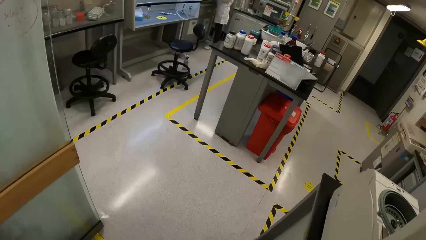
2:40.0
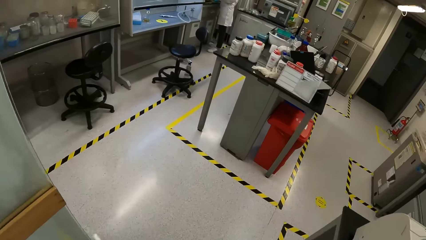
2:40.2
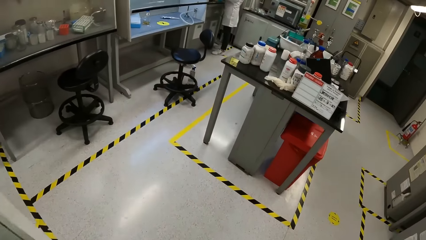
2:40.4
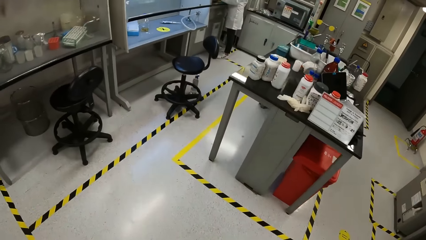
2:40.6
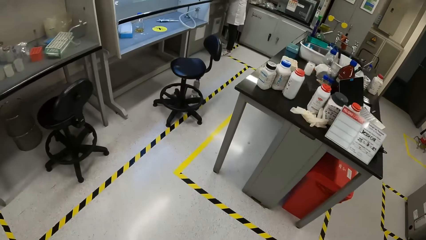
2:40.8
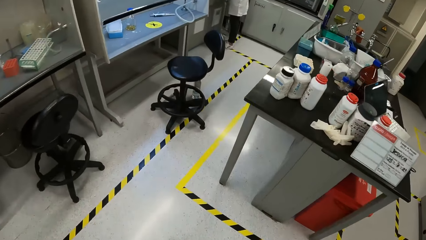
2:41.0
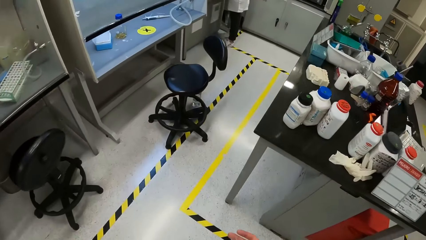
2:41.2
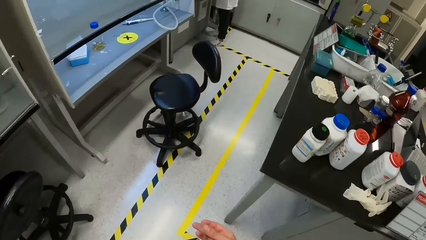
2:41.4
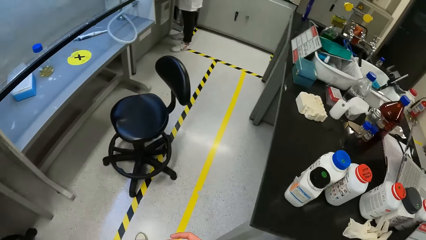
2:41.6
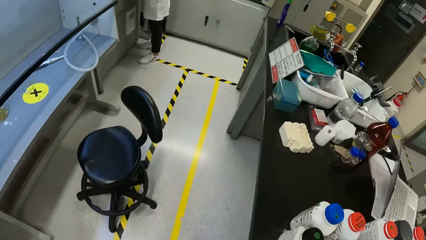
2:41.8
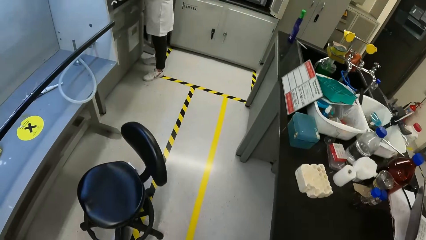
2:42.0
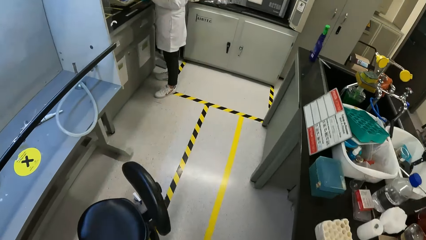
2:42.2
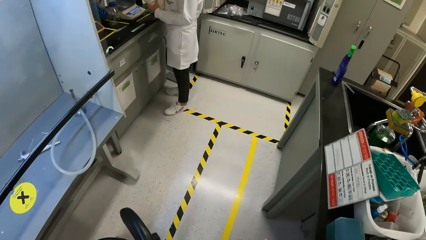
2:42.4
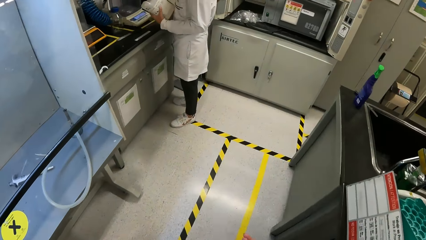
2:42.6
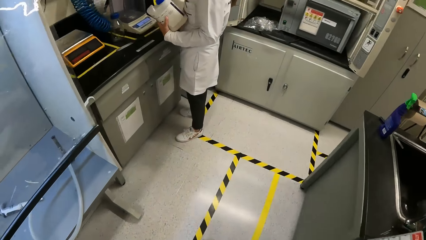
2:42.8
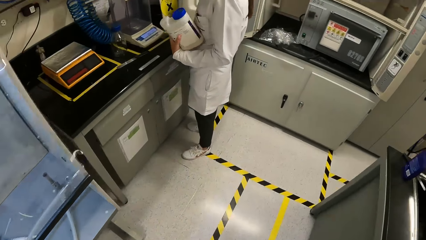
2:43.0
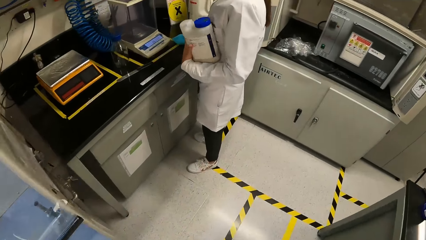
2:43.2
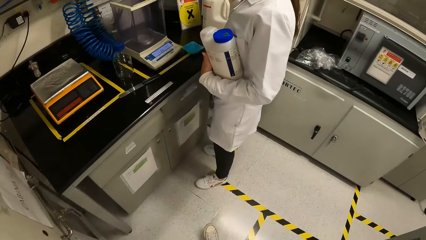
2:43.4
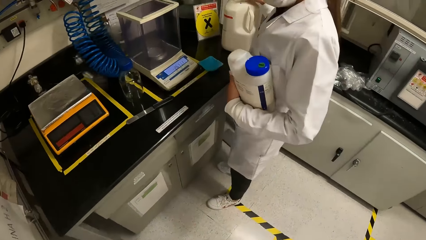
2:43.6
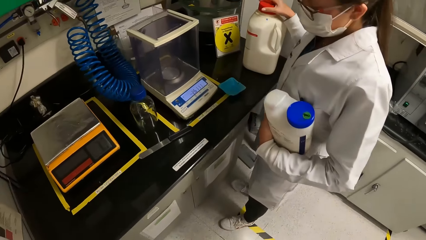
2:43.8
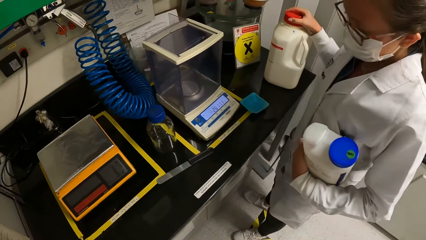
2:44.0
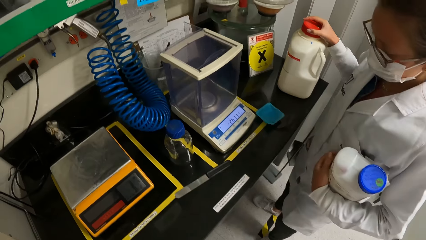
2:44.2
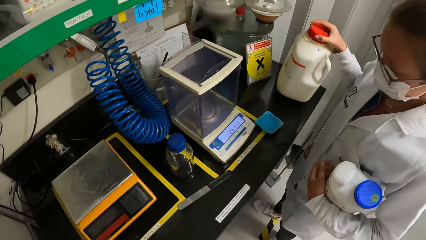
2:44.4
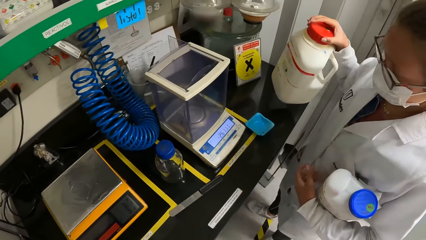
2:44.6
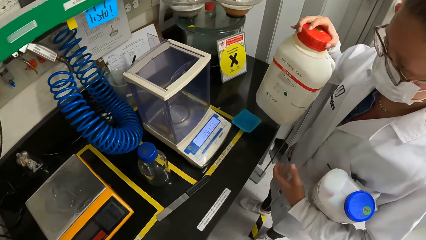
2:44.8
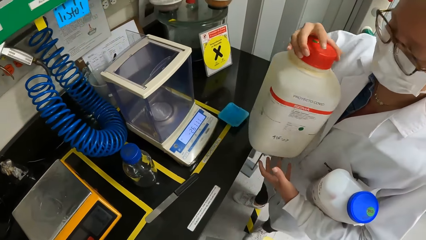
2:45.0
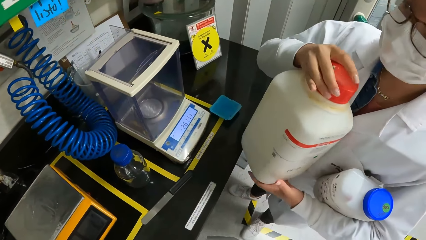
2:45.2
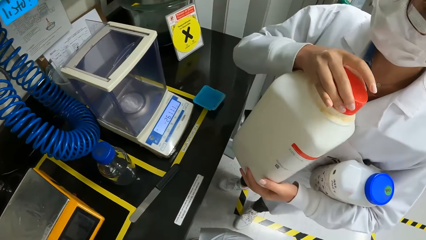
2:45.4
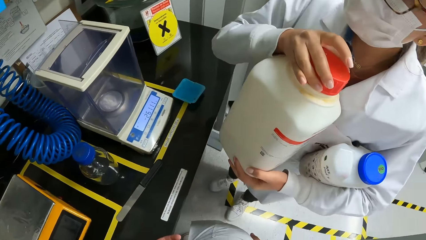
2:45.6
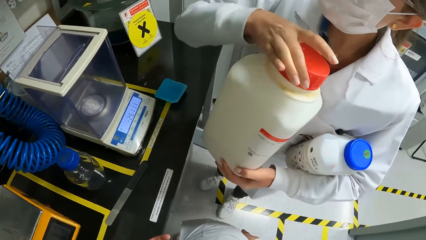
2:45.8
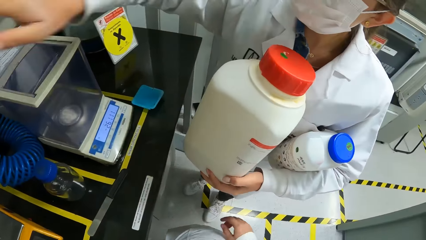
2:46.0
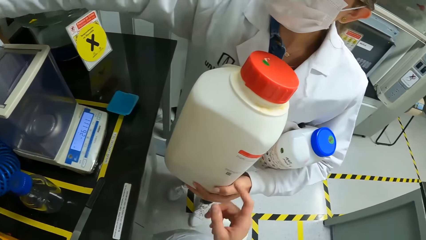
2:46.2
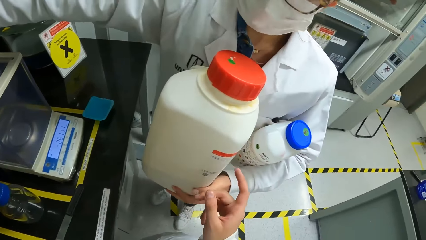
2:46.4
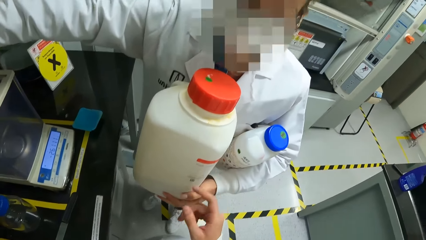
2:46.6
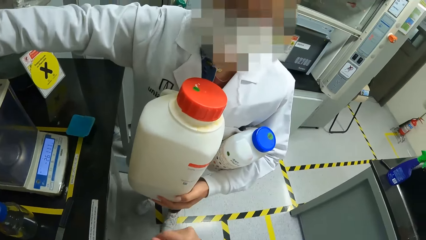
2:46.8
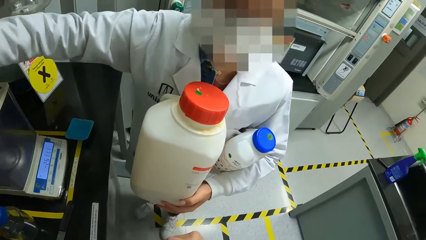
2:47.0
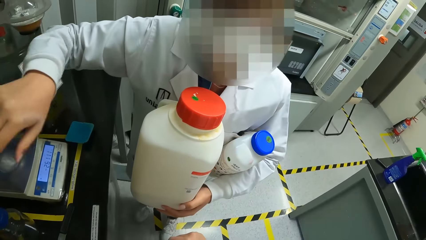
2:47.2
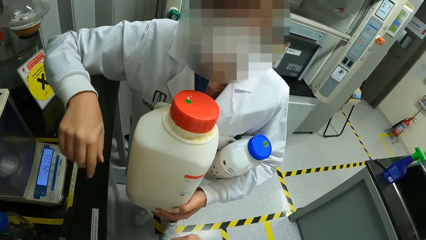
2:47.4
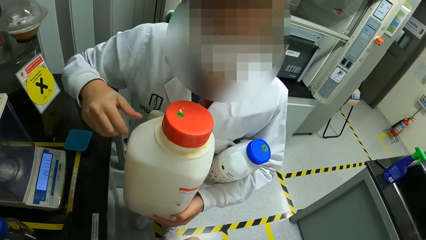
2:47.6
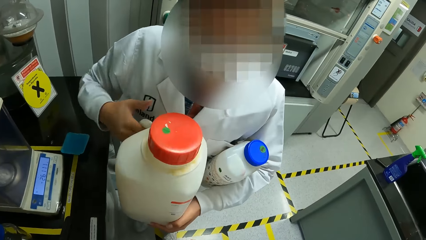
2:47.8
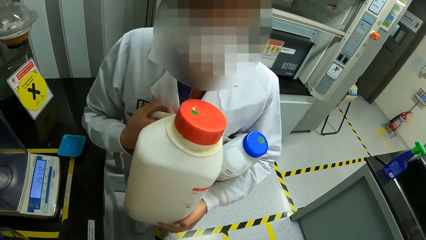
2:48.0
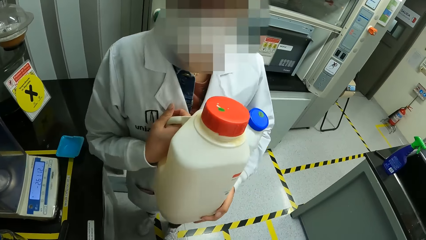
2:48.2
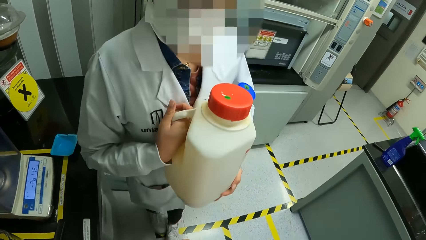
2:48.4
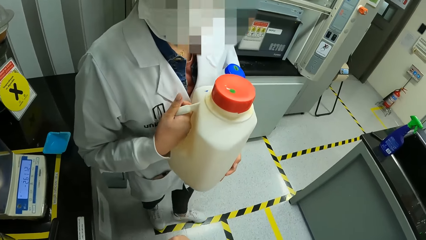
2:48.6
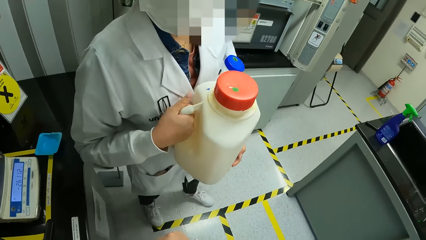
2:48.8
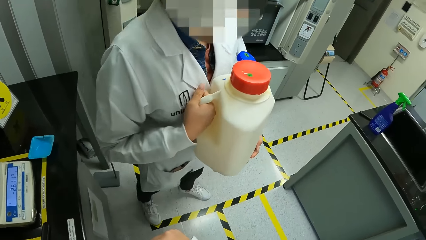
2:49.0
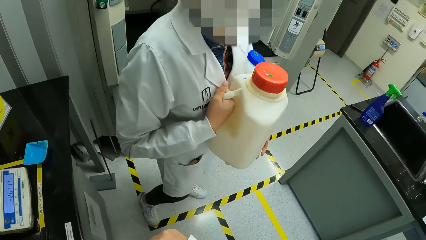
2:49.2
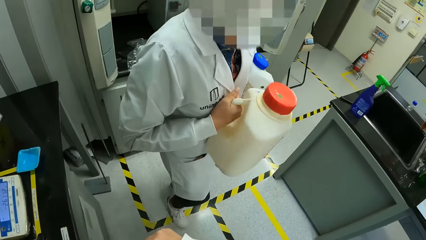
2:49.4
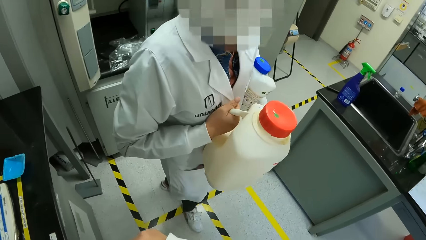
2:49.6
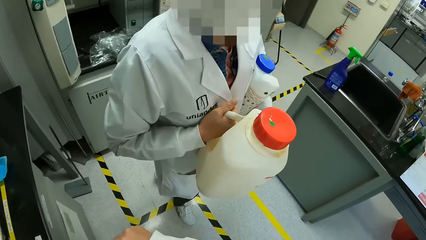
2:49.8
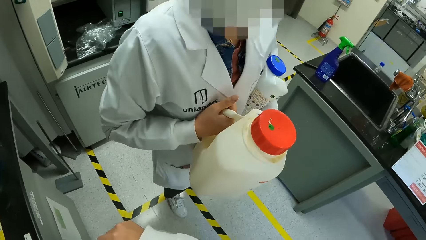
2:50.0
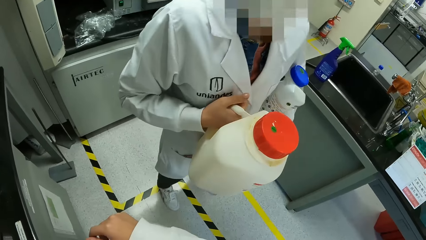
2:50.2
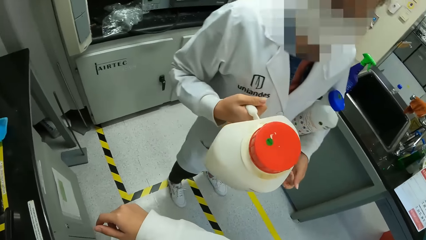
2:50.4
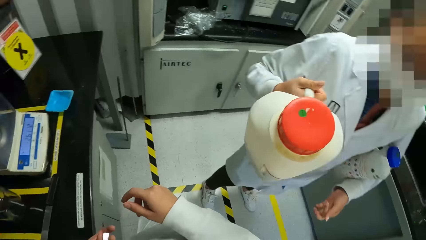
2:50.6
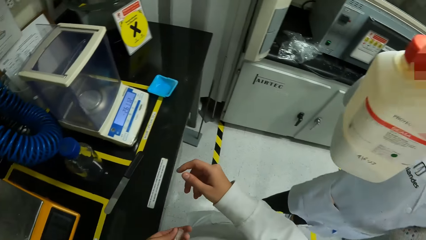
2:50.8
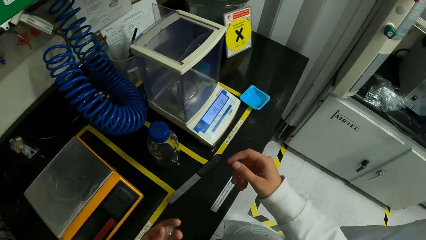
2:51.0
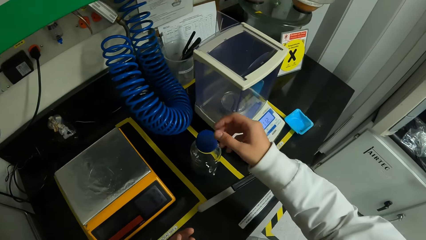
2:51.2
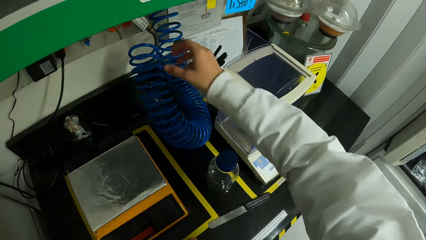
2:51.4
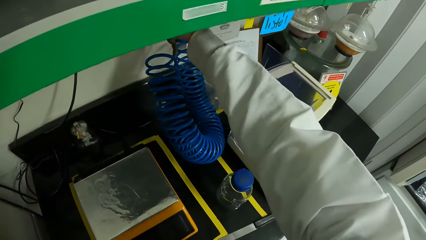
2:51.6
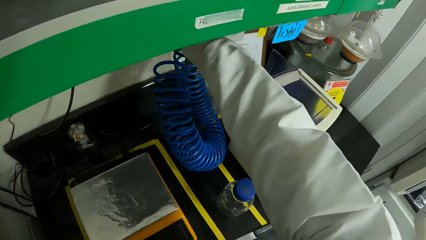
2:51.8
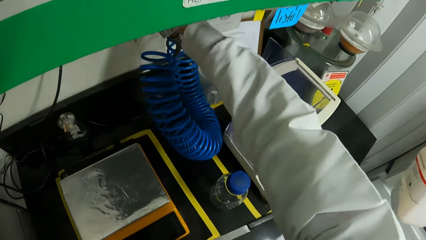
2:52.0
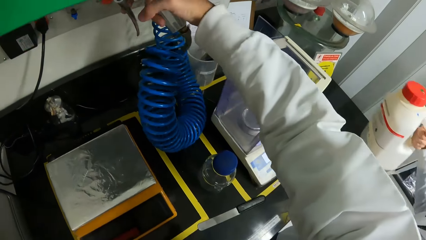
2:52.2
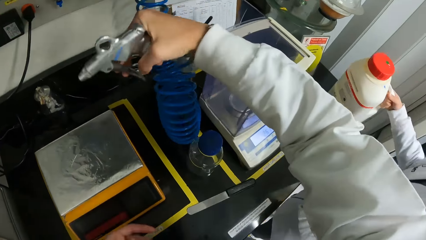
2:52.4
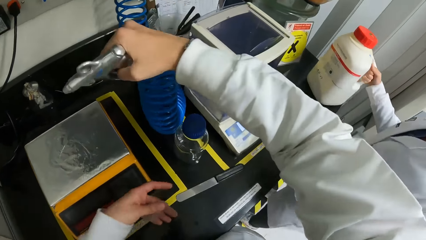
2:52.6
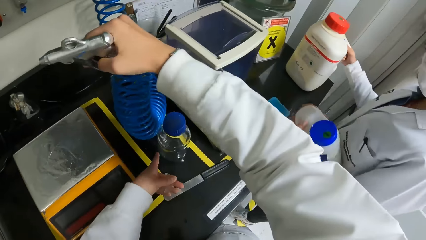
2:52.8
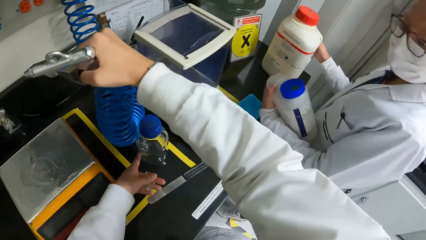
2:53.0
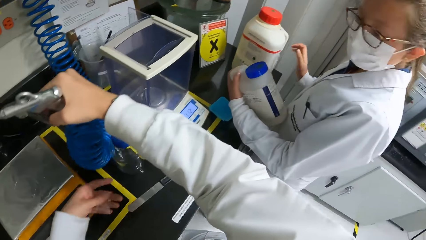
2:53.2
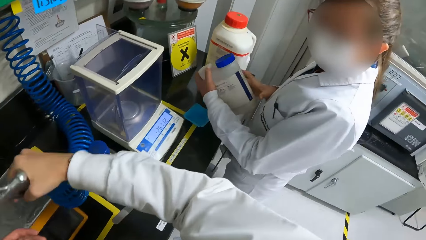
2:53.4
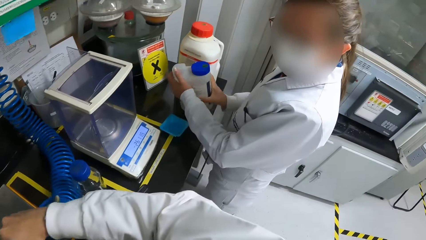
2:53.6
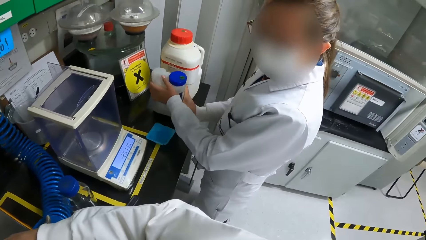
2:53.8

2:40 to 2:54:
The woman carries a bottle from the table with her right hand. The camera wearer interacts with the woman. He touches the bottle. He speaks to the woman. He takes an air hose from a wall with his right hand.

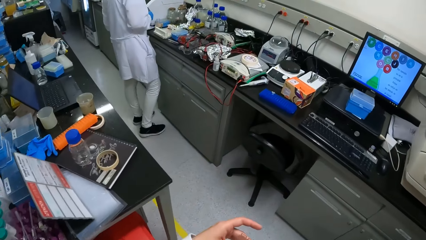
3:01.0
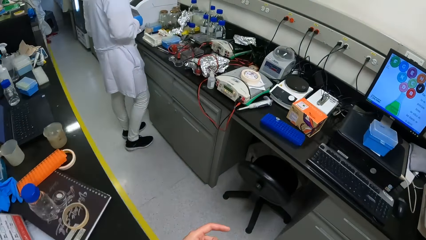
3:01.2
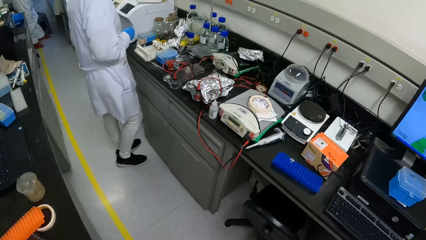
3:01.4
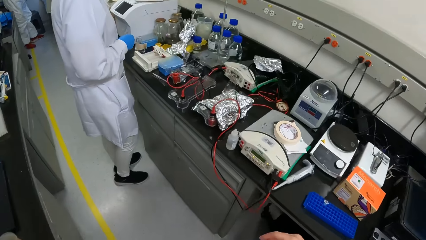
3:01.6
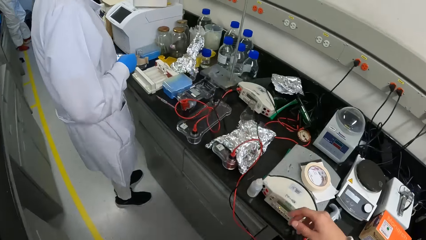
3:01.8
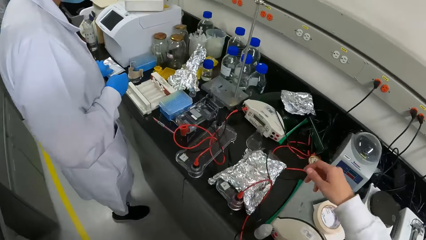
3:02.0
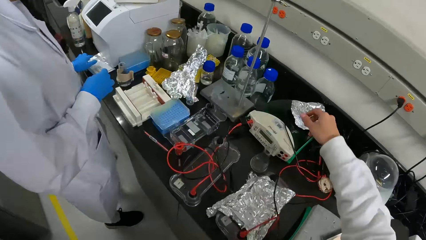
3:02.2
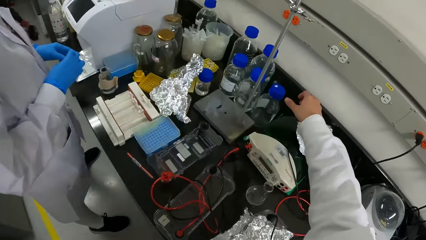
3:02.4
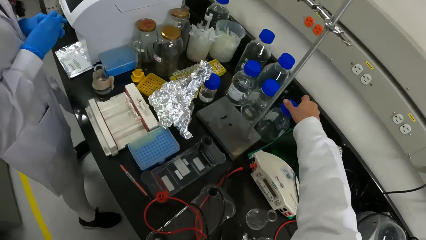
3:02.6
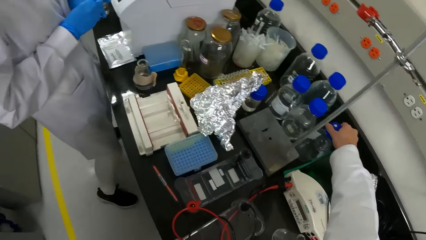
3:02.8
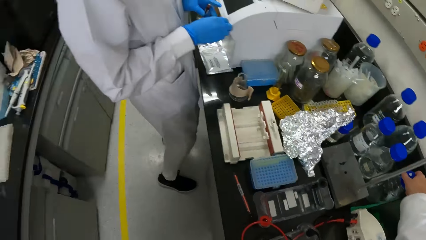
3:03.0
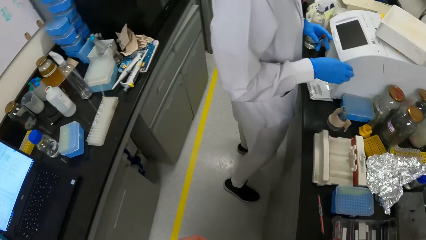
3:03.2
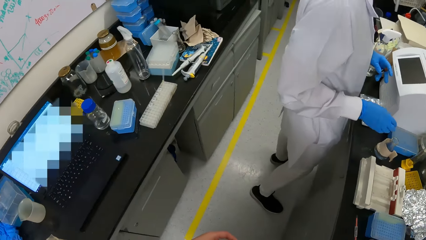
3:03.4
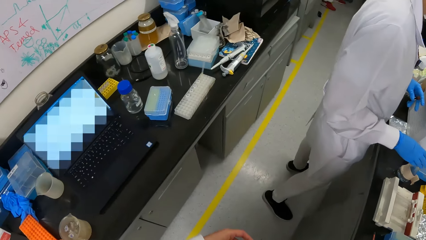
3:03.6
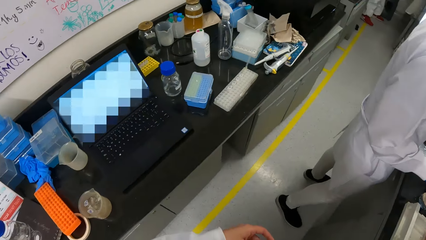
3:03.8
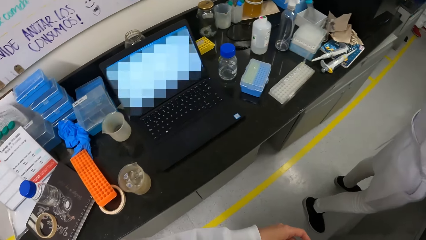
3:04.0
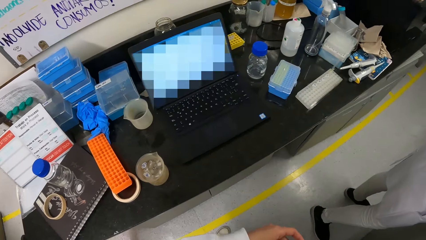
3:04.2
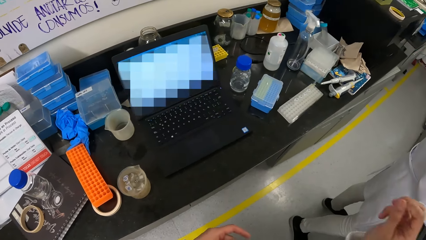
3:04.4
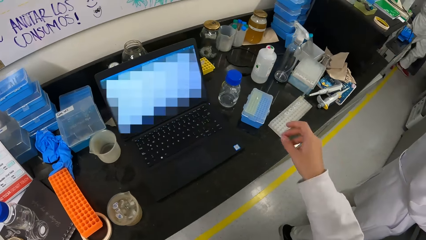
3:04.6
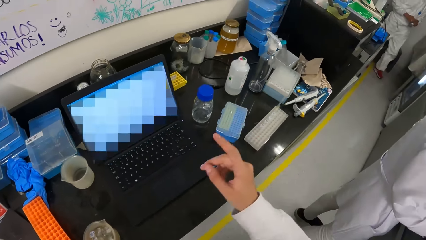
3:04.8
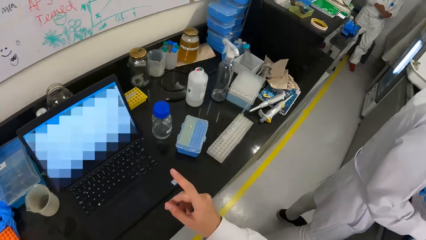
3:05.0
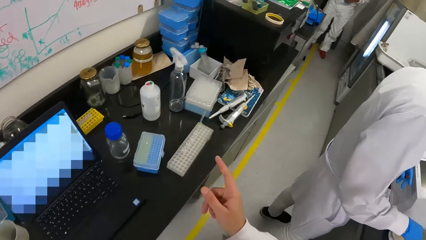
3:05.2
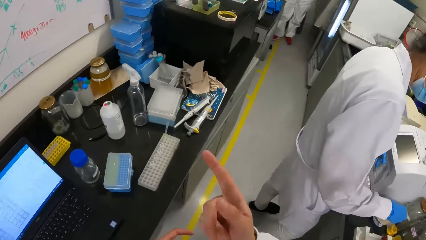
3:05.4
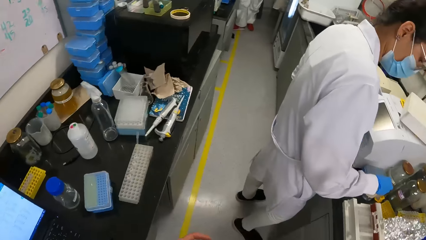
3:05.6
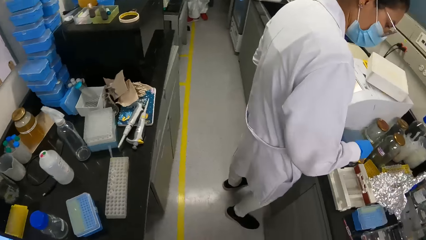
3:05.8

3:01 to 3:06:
The camera wearer picks up a bottle. They look around.
